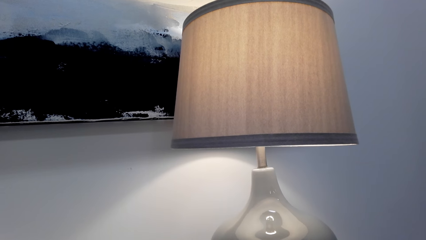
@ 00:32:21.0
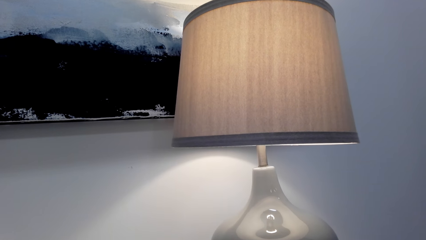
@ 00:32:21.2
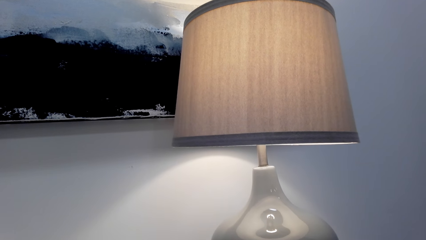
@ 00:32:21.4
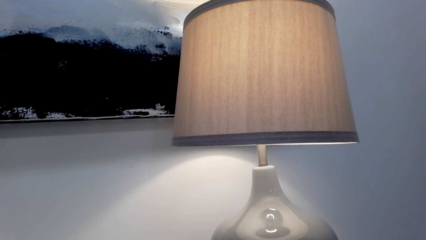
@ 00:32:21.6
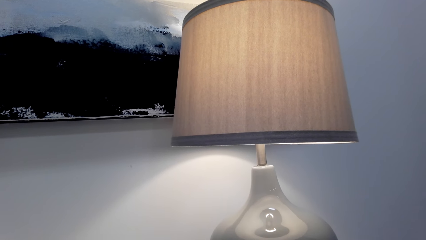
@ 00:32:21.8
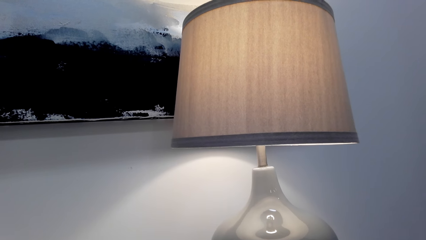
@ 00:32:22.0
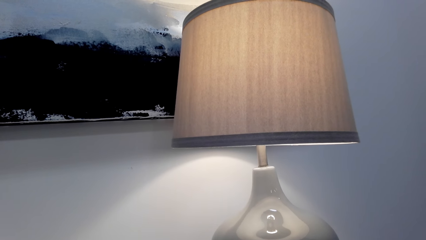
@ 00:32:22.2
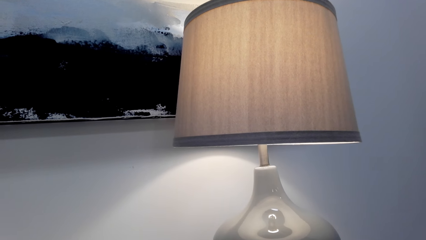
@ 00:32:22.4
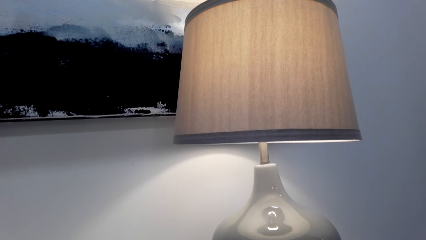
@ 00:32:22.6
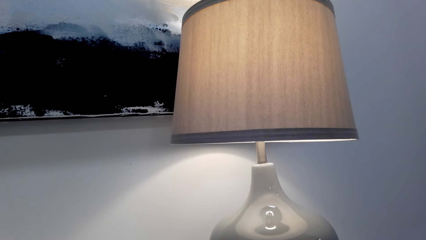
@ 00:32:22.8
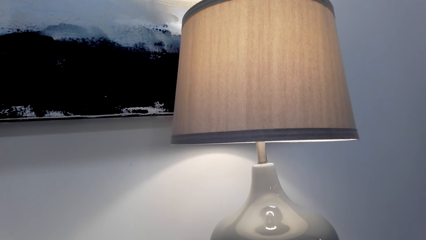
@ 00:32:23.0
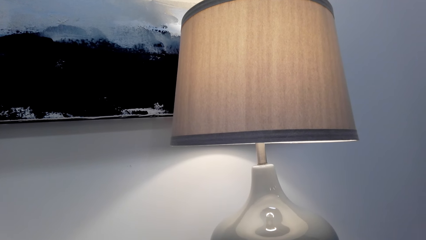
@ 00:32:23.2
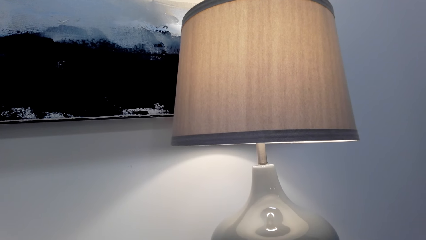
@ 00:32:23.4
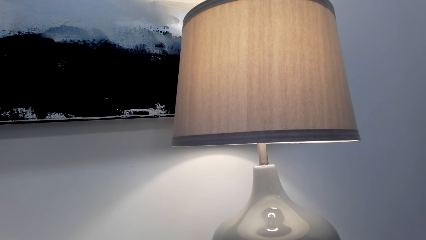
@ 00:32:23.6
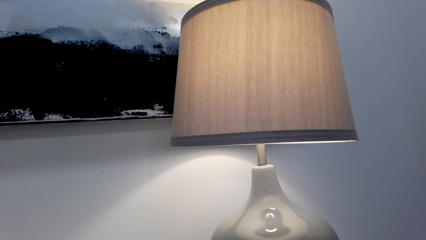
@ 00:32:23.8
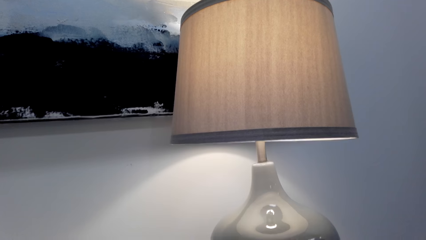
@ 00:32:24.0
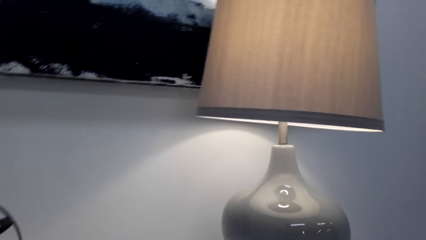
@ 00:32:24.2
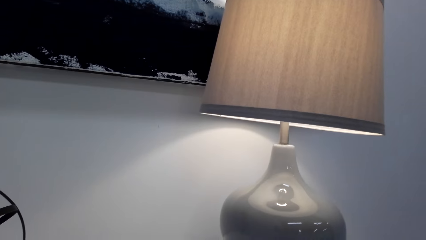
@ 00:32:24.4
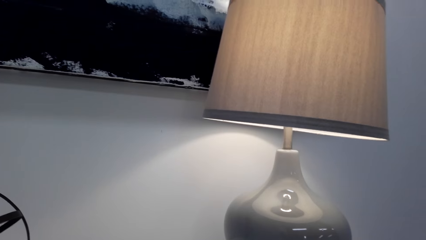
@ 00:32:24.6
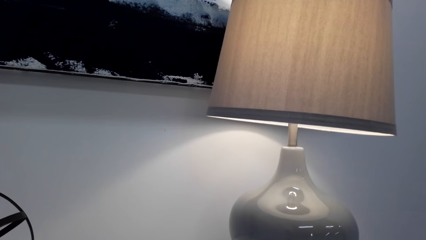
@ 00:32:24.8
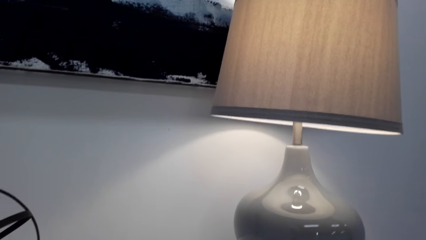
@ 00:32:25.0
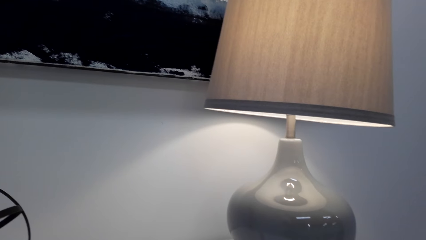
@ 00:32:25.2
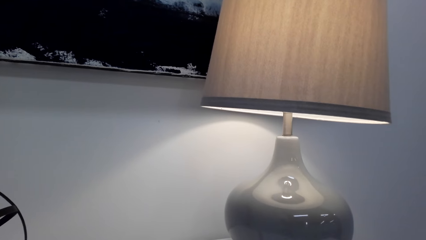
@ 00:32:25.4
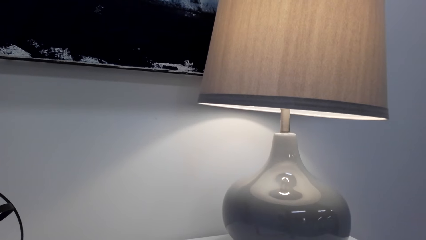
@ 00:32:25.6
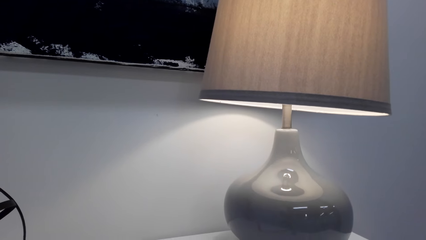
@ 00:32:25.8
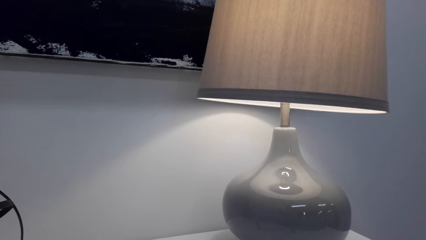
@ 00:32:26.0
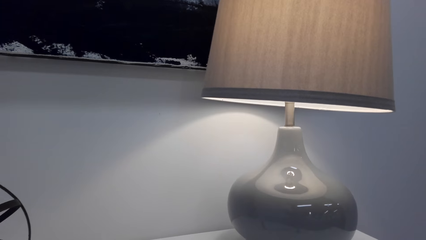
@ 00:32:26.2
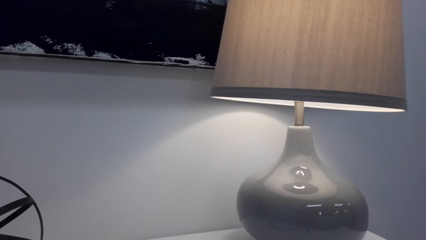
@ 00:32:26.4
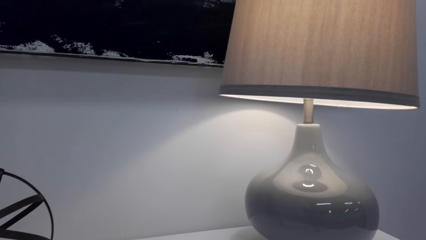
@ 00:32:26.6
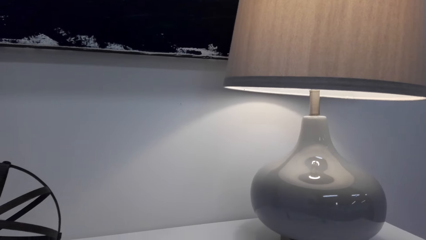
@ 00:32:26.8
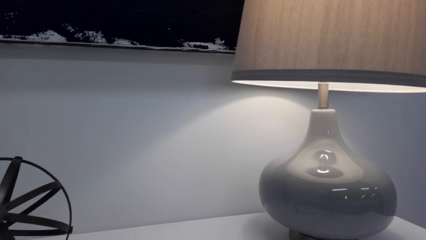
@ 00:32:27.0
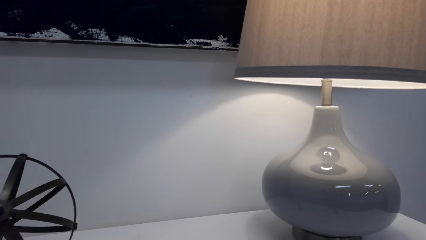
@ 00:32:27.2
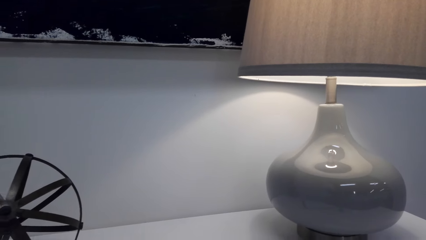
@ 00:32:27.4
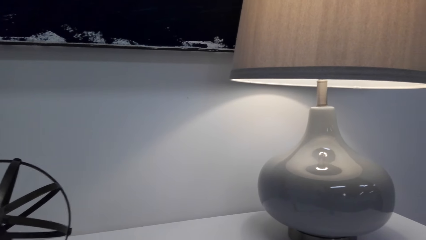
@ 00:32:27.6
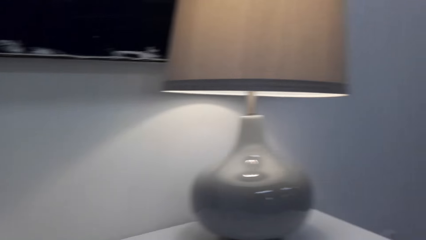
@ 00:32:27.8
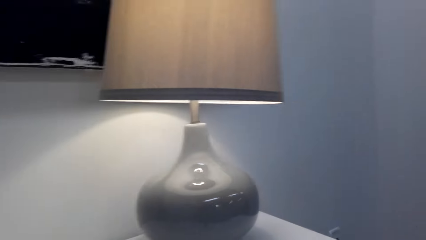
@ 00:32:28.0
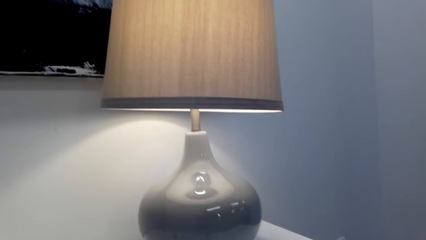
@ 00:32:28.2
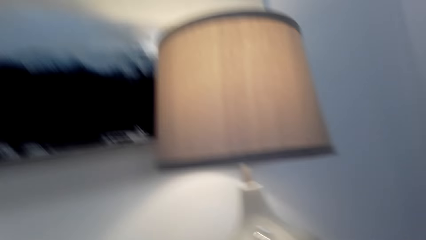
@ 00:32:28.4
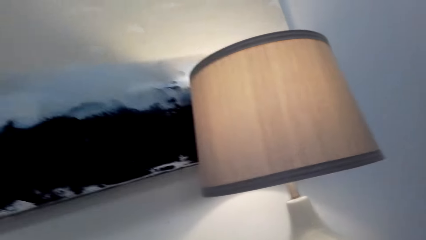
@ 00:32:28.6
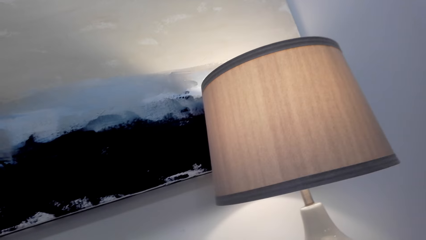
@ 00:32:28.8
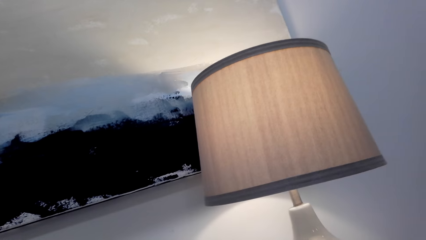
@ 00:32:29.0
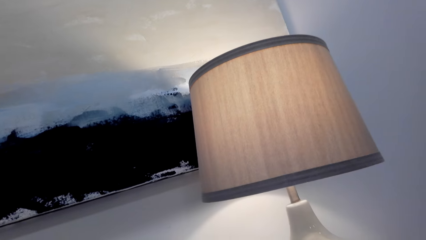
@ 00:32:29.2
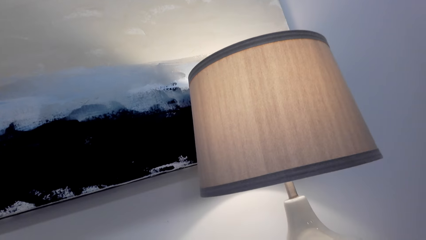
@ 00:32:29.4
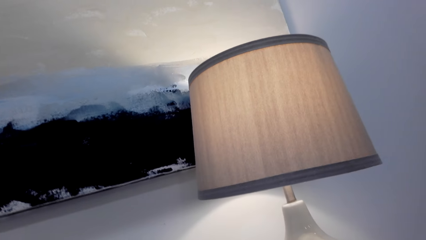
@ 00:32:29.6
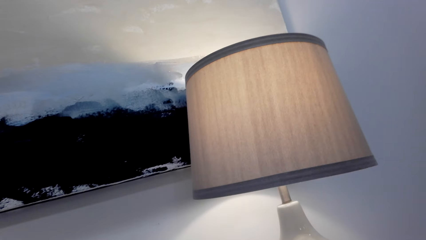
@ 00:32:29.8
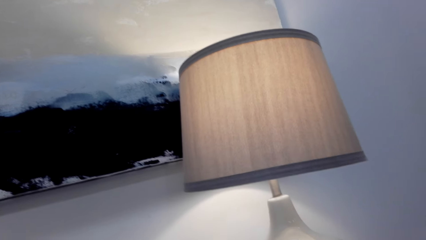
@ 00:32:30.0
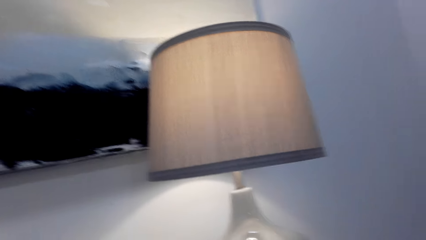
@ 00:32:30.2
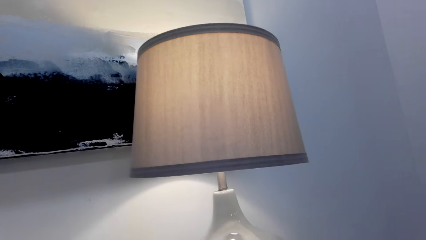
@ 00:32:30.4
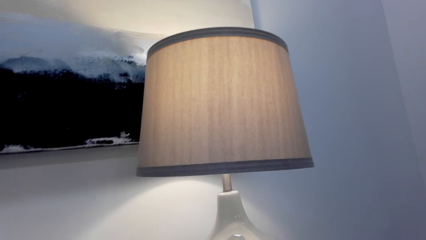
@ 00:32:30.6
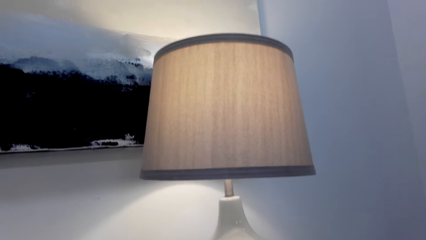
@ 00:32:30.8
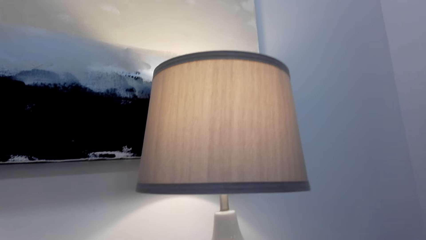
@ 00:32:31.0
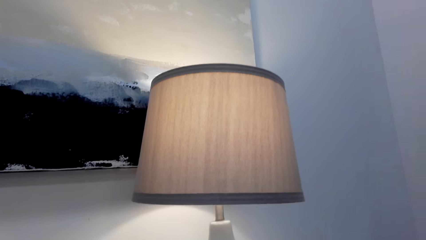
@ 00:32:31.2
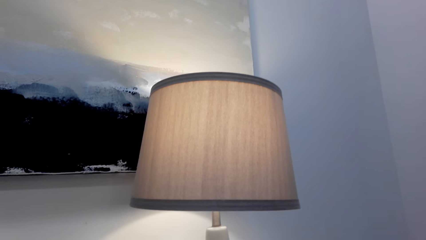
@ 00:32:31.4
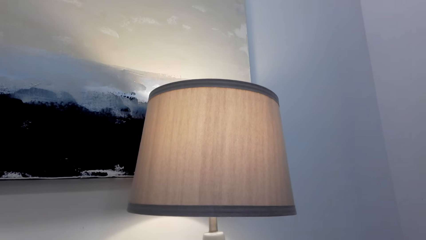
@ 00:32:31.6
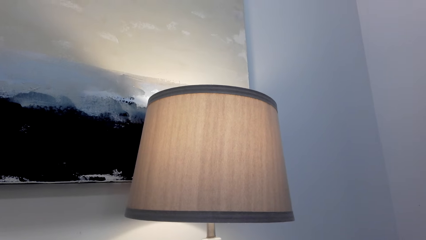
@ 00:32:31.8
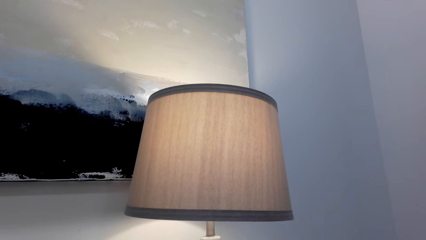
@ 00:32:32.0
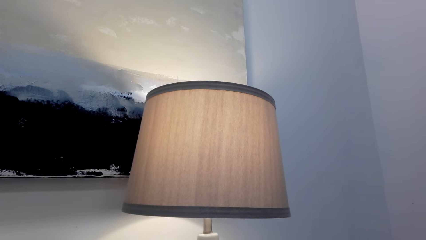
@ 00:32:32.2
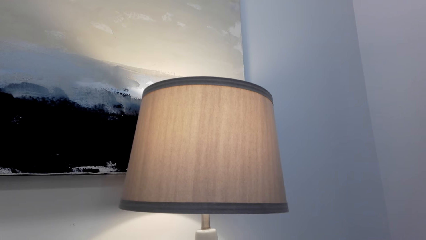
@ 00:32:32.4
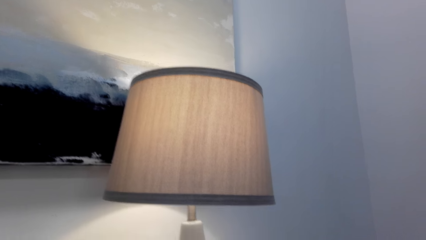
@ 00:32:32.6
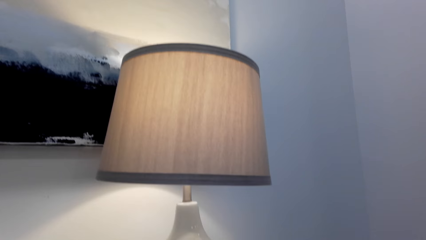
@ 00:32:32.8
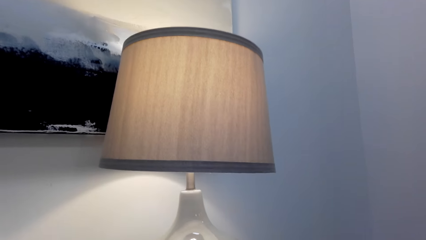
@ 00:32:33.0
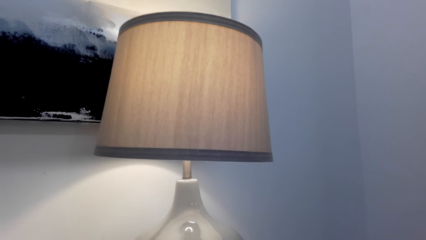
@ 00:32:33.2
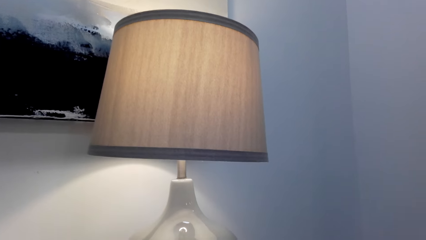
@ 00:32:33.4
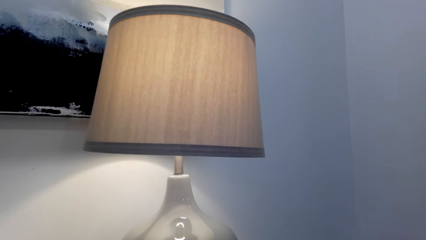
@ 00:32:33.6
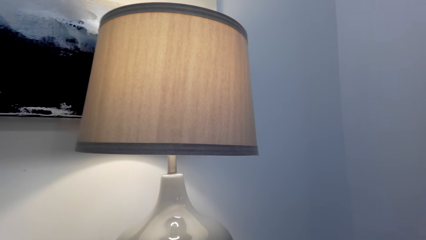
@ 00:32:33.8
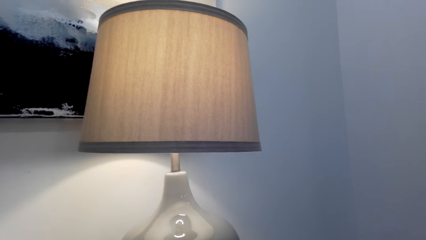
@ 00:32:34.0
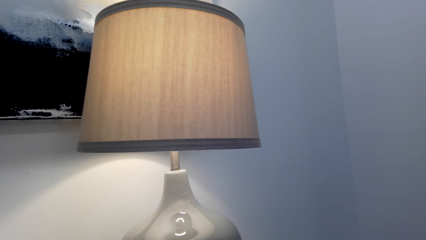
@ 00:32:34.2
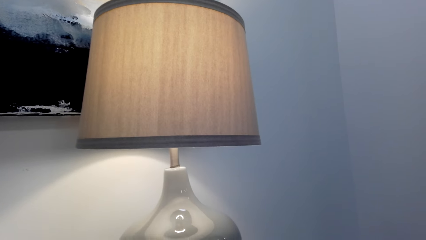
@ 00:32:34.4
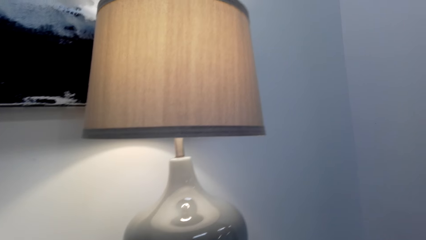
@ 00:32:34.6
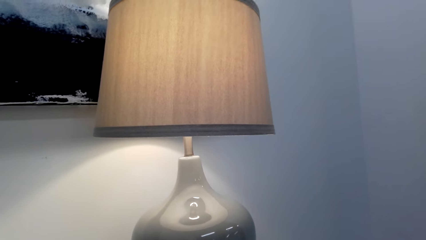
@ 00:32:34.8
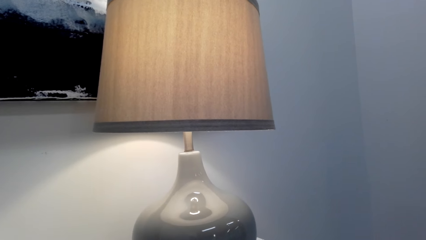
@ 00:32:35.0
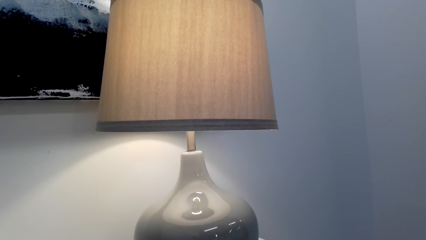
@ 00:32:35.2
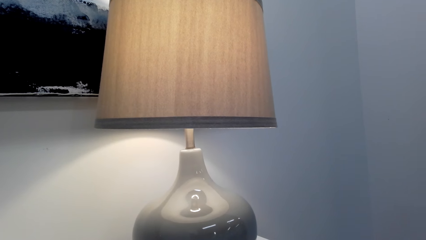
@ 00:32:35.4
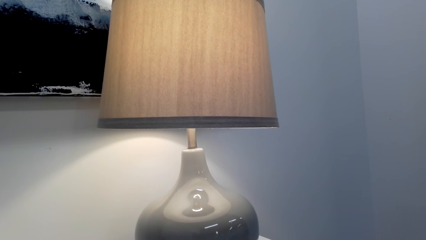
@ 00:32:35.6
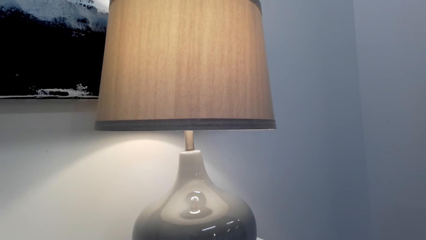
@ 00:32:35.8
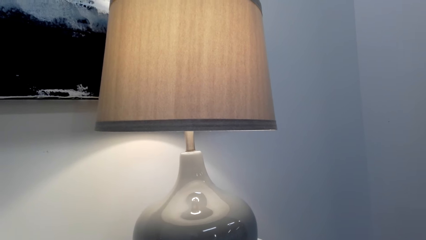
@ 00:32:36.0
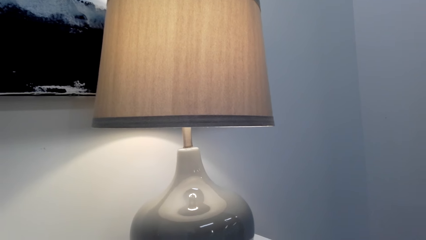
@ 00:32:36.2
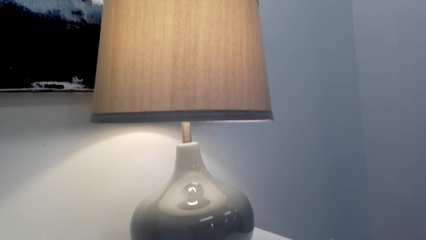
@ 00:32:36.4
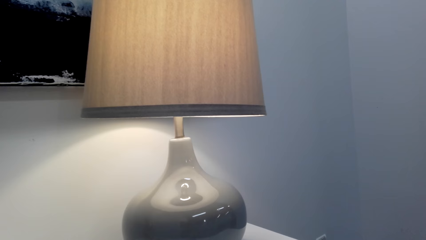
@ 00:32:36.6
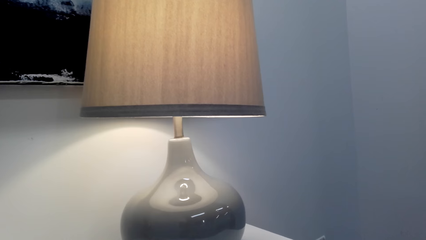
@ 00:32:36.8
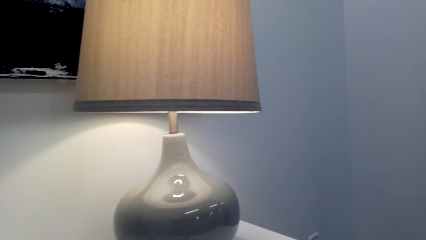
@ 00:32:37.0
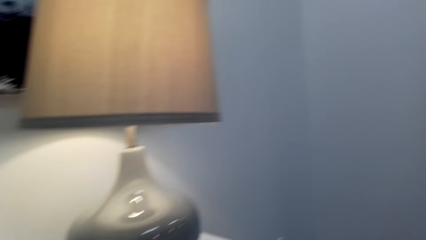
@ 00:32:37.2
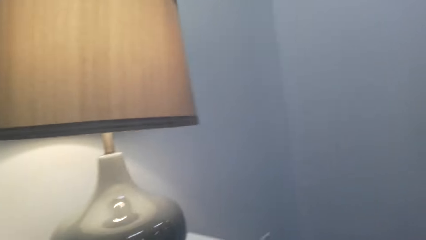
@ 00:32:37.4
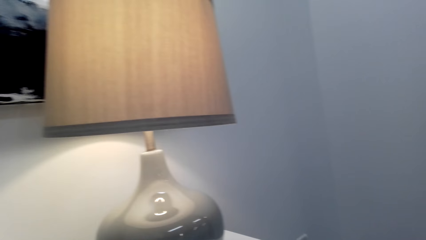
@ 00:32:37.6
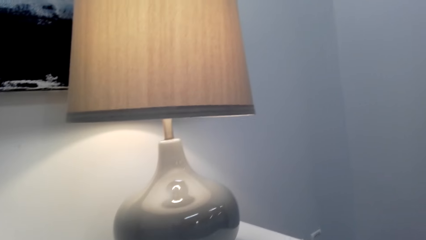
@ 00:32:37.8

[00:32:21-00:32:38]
The camera wearer laughs. They speak to a person.
